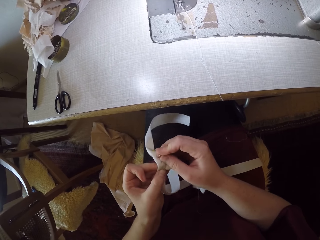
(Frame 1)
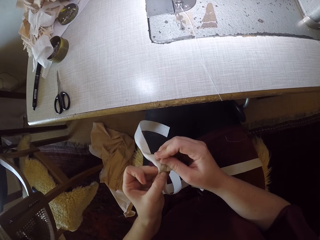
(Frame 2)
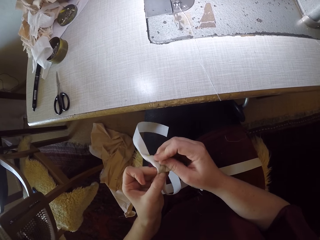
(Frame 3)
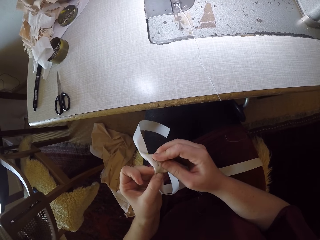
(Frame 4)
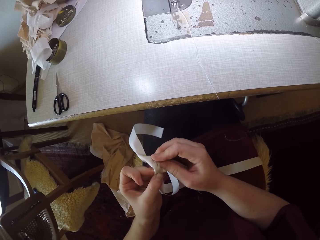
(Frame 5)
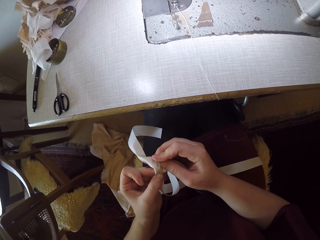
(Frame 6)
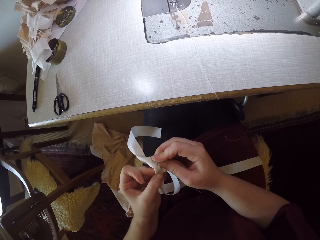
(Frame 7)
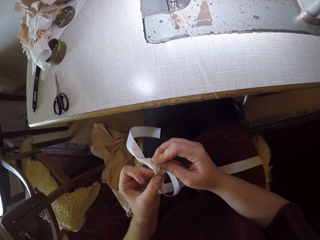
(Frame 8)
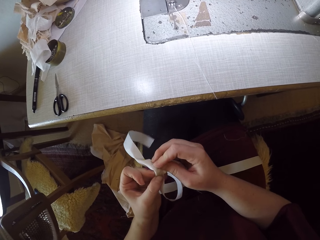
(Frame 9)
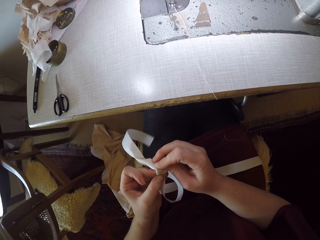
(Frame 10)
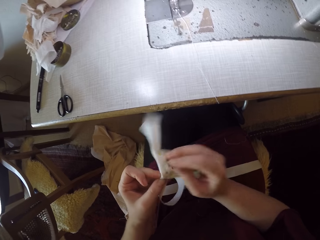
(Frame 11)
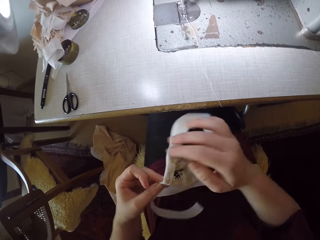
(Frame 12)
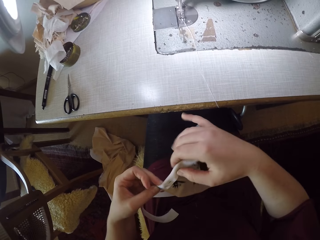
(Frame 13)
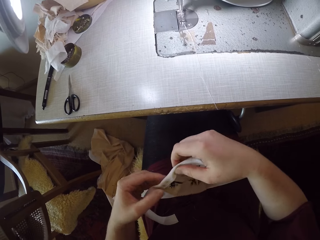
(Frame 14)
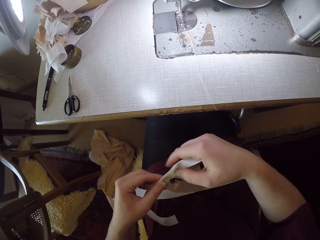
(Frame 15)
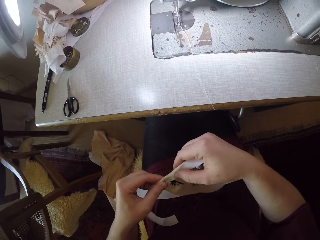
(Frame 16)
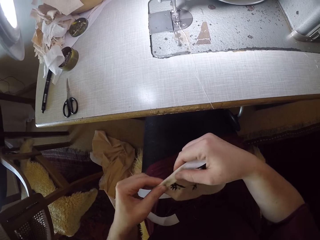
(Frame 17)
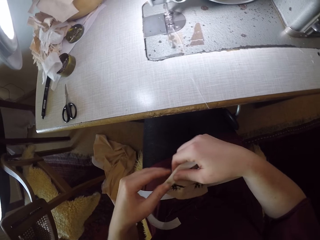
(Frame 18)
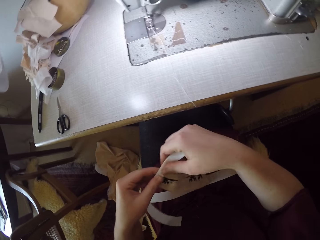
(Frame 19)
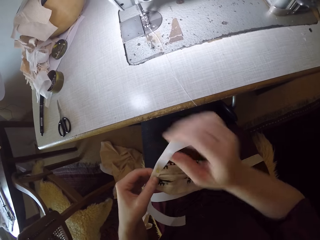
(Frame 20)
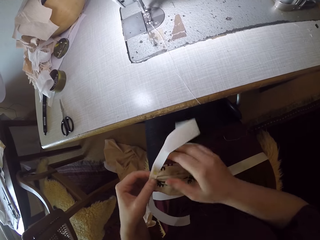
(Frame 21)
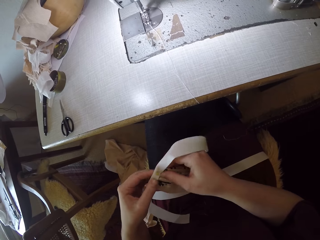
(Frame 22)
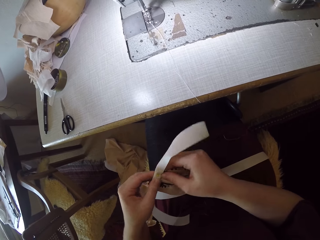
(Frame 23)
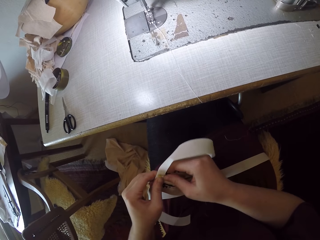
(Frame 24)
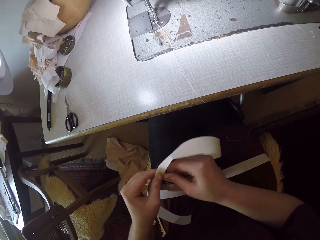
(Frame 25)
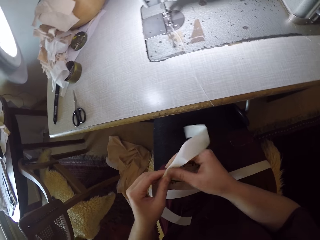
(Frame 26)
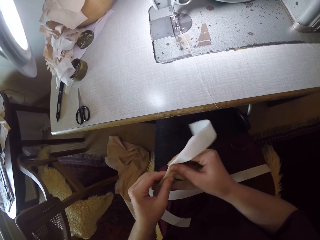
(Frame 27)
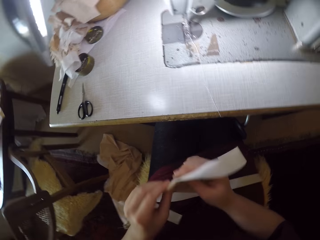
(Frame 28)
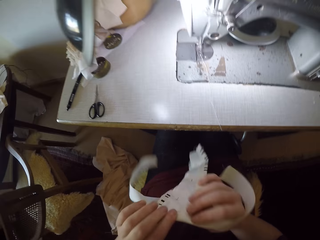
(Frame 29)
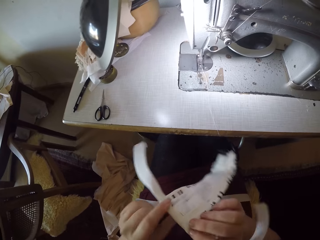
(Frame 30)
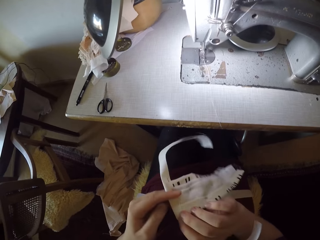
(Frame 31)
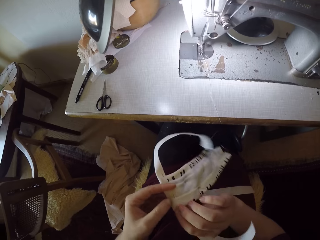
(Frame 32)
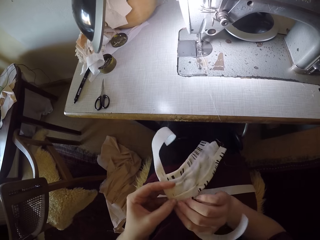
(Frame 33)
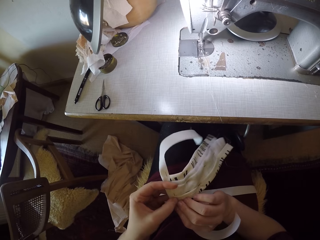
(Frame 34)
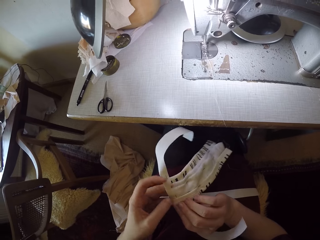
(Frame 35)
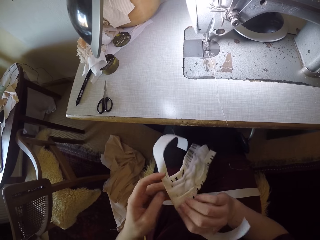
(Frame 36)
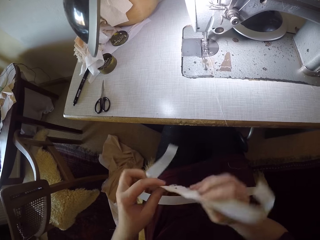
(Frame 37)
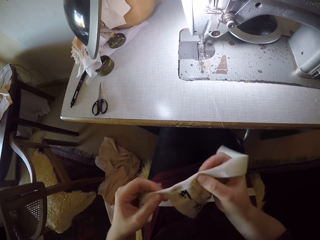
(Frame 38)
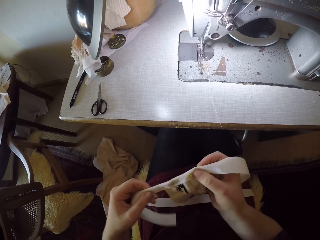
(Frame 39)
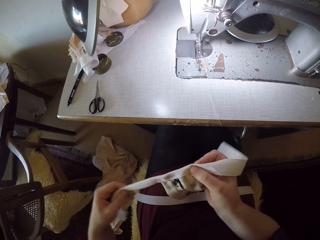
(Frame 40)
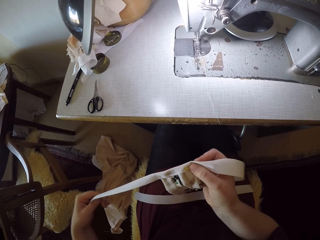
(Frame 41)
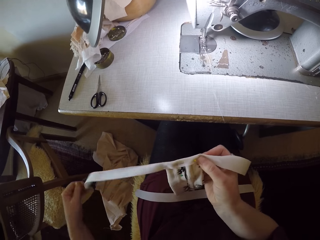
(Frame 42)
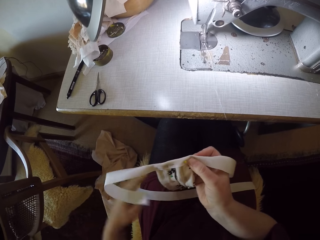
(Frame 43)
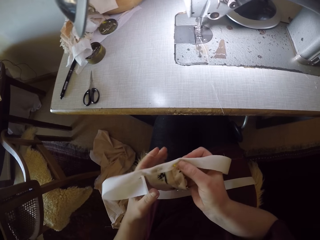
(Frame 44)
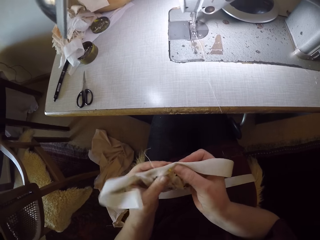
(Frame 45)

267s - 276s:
The camera wearer pierces a needle through the pieces of clothes. They handle the two pieces of clothes. They turn the pieces of clothes. They turn the pieces of clothes again. They stretch a piece of cloth. They handle the two pieces of clothes.

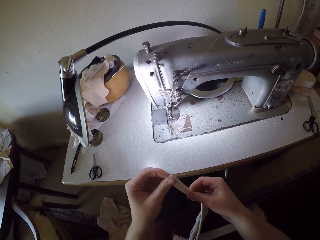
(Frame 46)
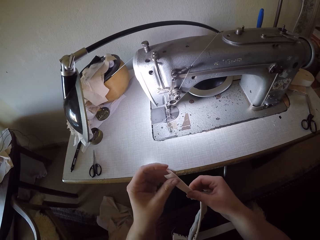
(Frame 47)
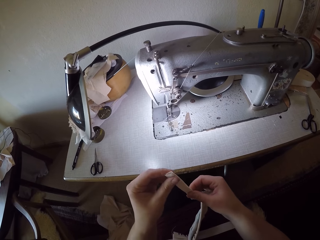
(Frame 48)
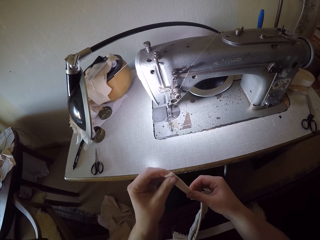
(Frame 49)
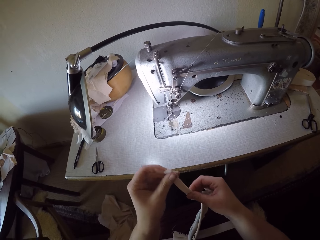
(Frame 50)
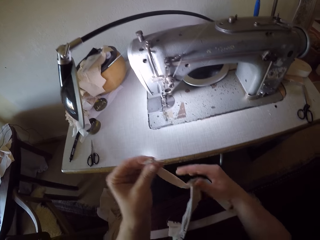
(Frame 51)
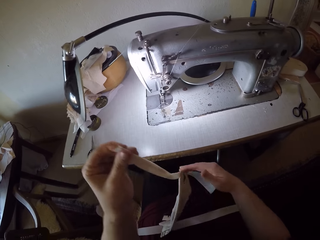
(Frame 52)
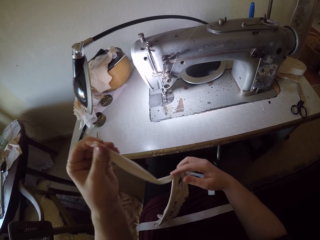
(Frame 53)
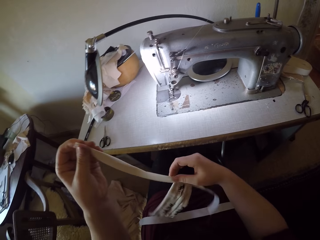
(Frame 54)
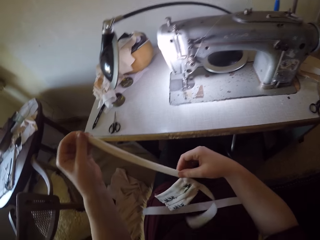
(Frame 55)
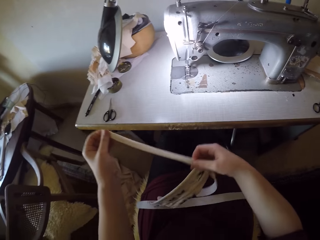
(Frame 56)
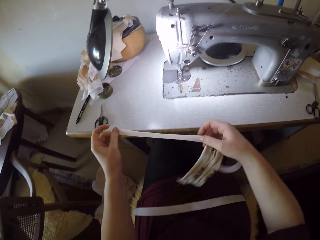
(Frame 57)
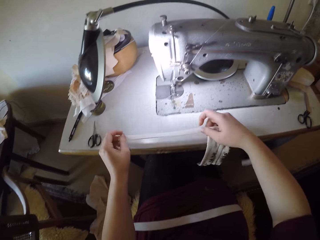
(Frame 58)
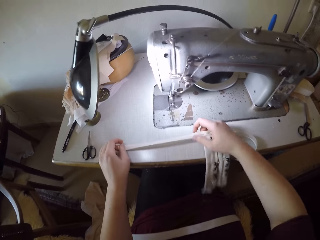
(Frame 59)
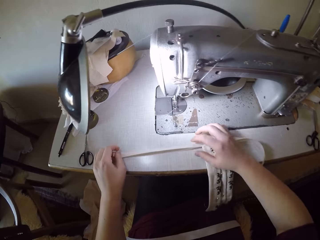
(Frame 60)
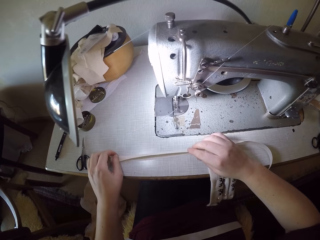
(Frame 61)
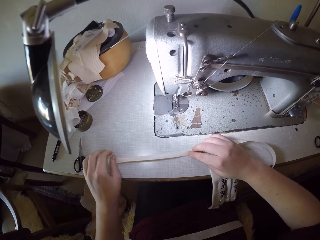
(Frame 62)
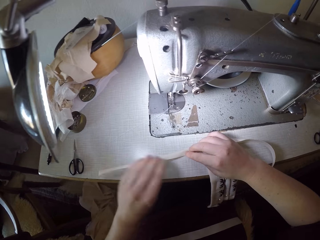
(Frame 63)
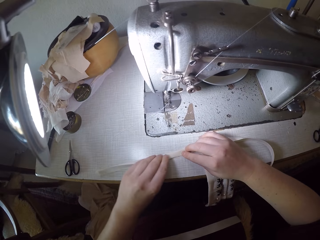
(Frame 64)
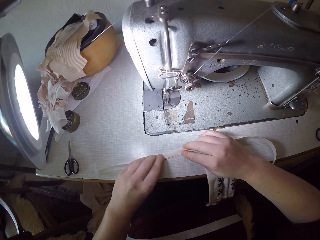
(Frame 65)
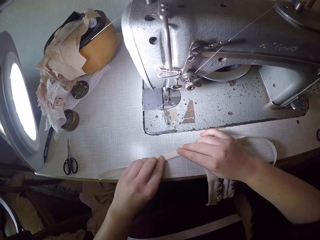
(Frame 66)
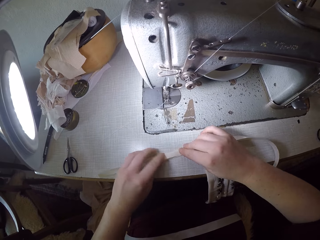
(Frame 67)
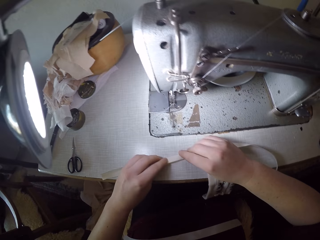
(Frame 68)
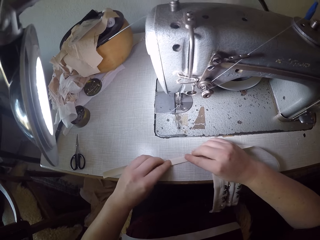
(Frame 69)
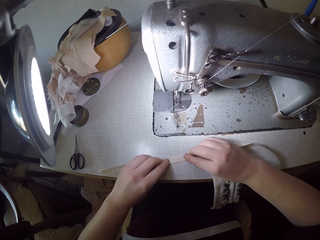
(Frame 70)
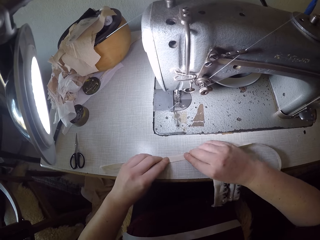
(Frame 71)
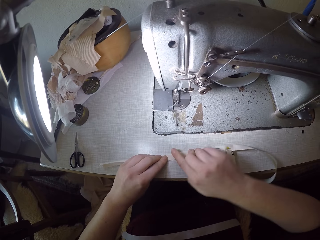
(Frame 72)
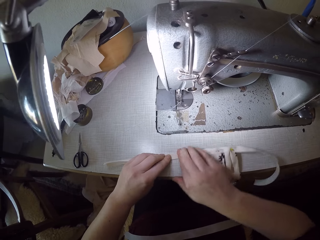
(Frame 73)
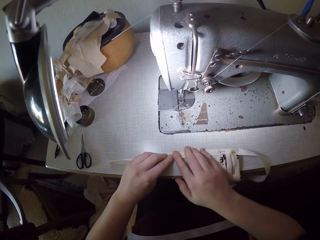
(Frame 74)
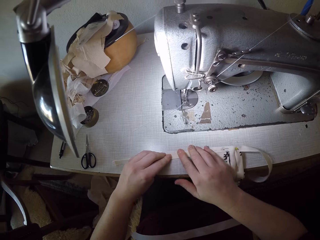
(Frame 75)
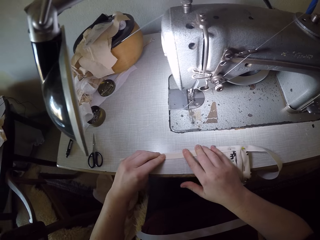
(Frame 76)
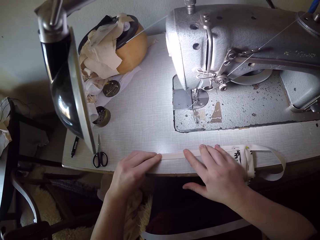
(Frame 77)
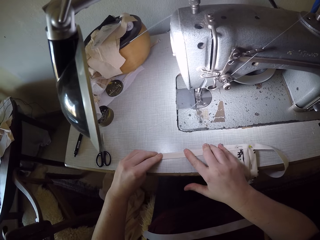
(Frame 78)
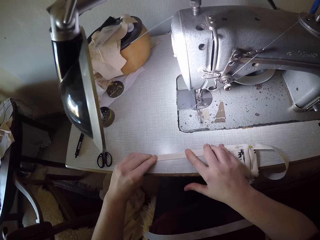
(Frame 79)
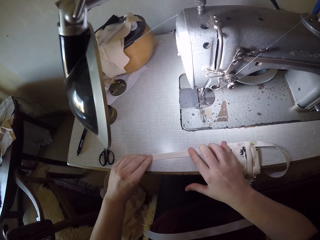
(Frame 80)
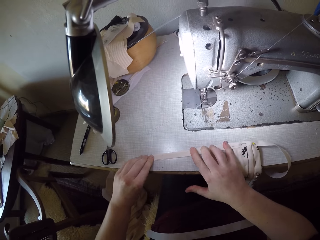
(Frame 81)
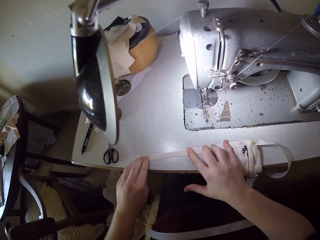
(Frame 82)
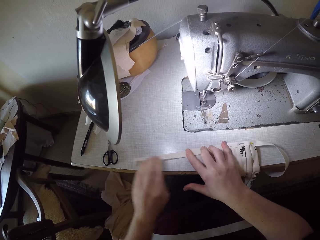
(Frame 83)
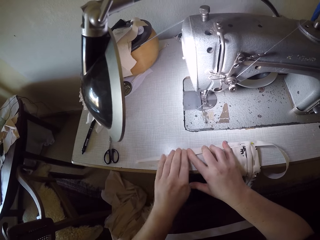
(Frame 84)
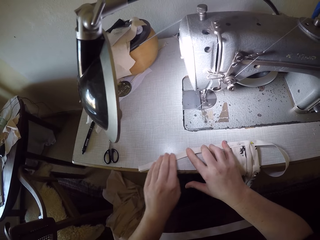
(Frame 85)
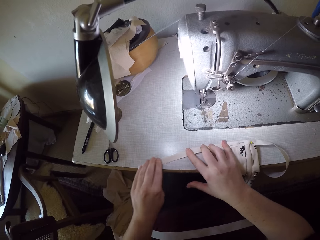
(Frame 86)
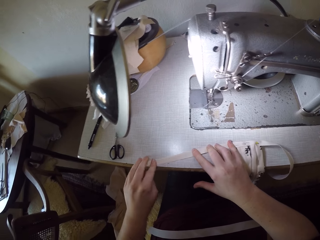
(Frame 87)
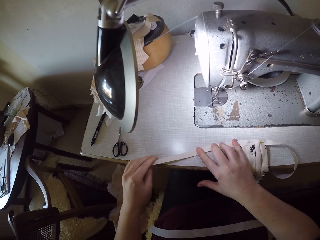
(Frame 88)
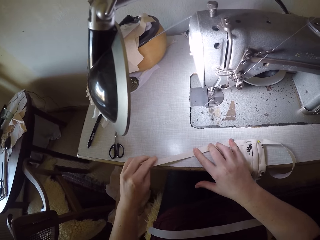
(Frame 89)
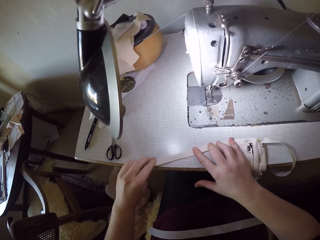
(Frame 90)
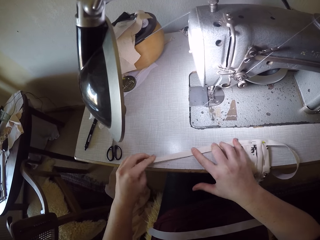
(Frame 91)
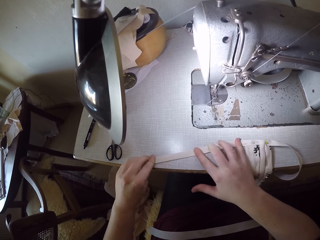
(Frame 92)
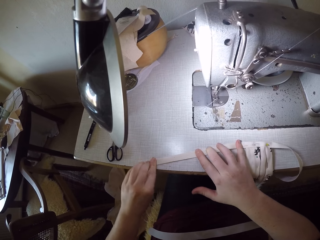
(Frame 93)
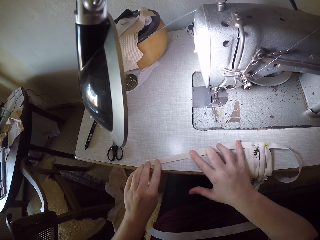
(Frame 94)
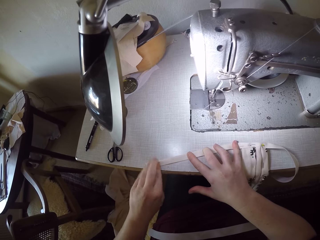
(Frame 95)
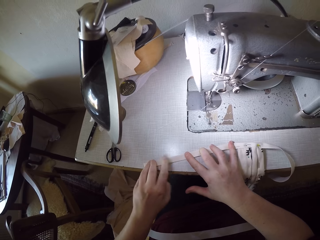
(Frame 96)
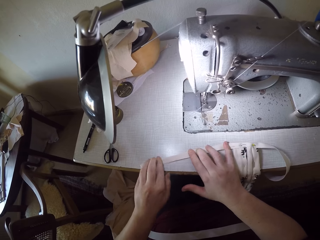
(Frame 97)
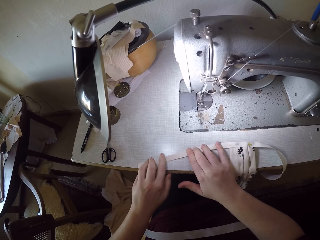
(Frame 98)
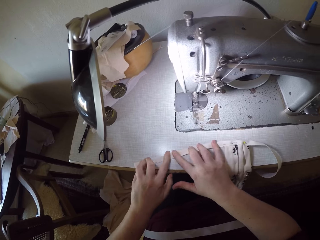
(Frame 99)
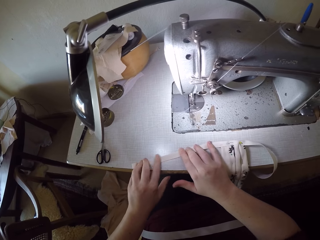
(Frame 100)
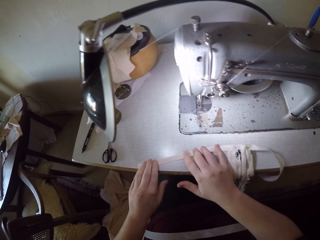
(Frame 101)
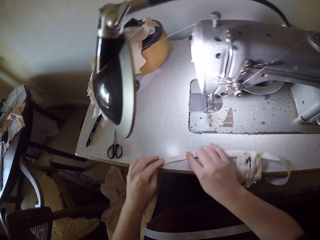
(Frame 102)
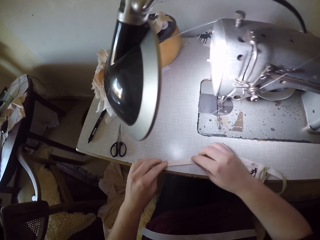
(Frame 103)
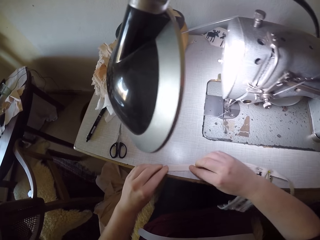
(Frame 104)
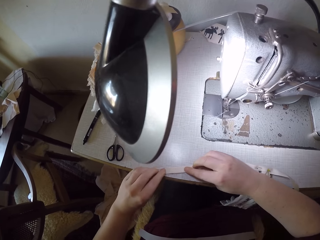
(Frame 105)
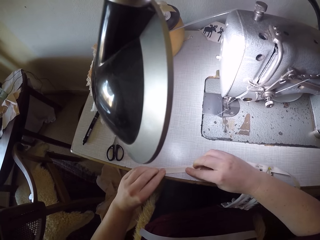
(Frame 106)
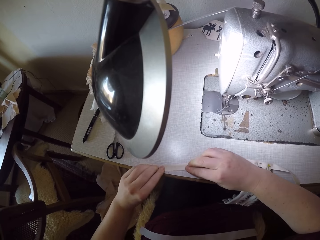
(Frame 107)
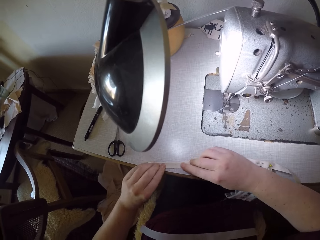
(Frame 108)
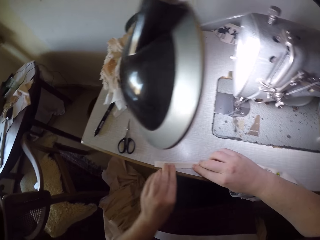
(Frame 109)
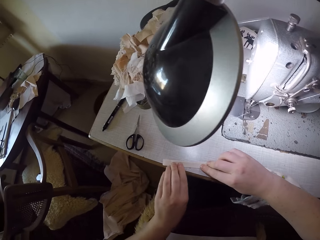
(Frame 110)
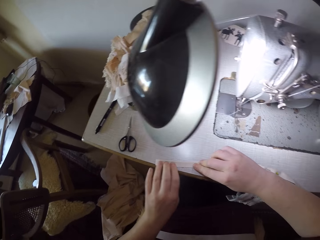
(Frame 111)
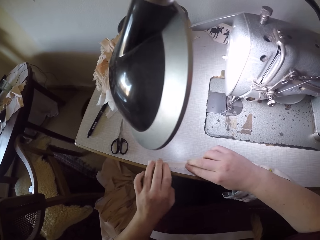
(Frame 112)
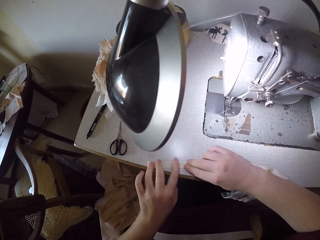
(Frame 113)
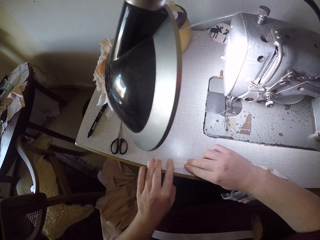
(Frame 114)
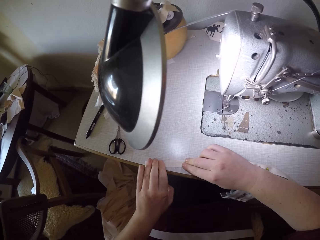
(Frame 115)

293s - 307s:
The camera wearer moves her right hand over the piece of cloth. She places the piece of cloth on the sewing machine or sewing table. She adjusts the piece of cloth. She slightly folds the piece of cloth. She moves her hands over the piece of cloth.
